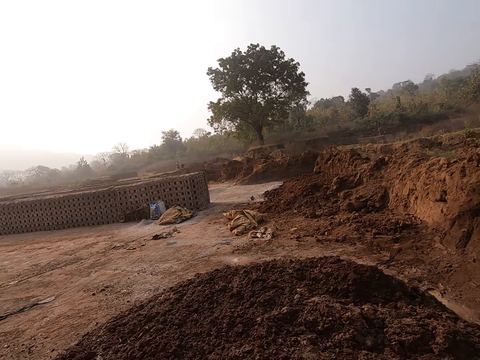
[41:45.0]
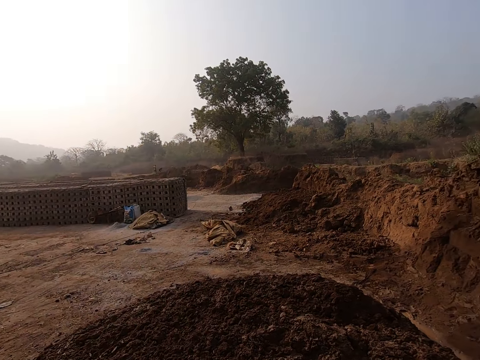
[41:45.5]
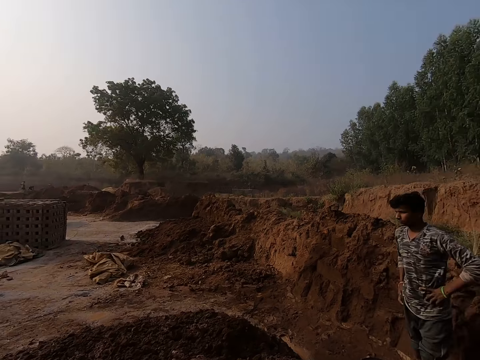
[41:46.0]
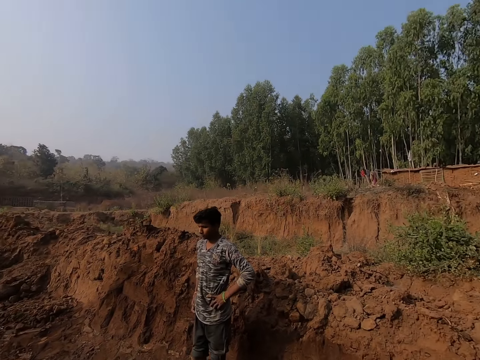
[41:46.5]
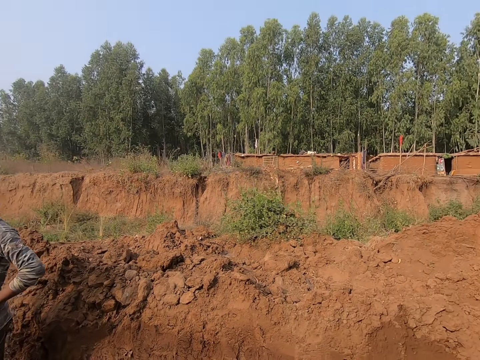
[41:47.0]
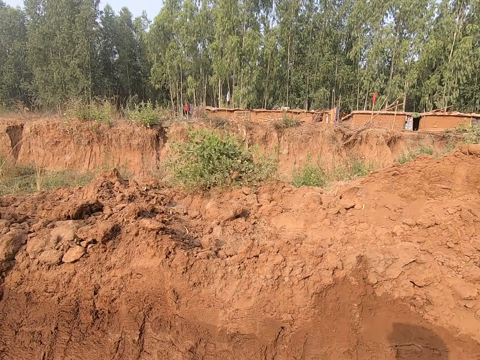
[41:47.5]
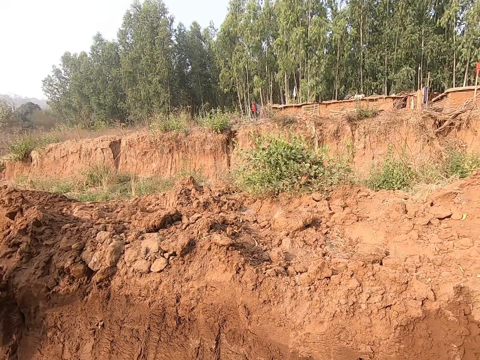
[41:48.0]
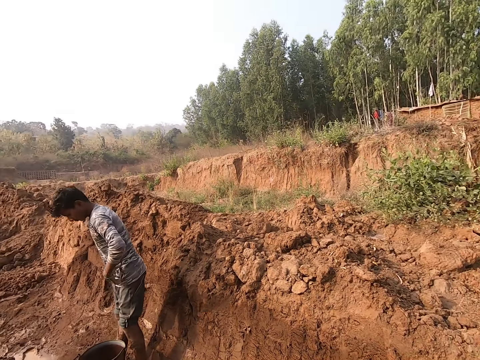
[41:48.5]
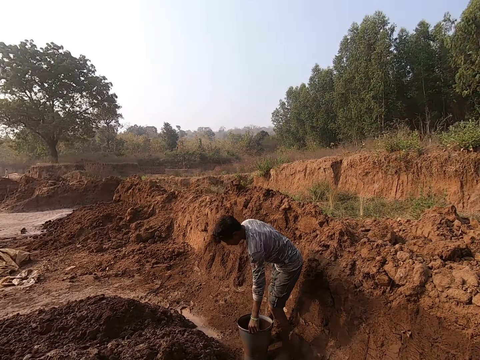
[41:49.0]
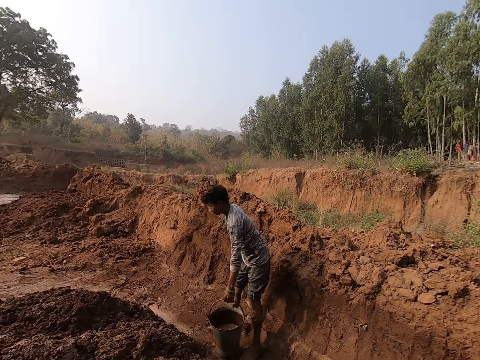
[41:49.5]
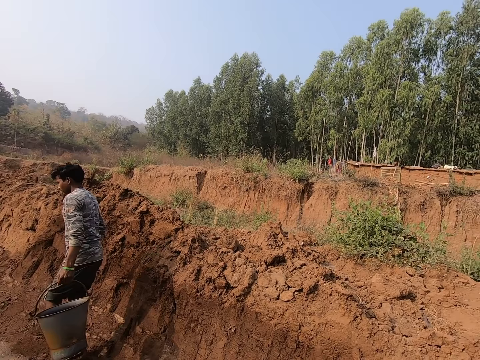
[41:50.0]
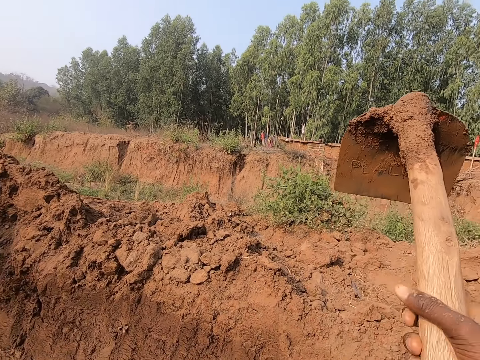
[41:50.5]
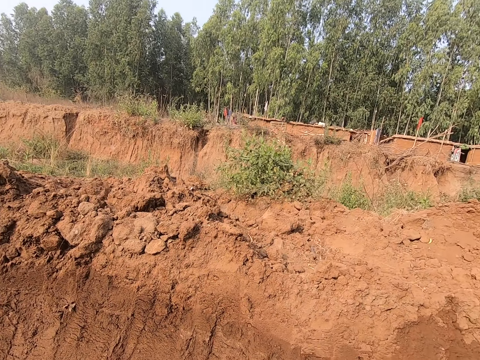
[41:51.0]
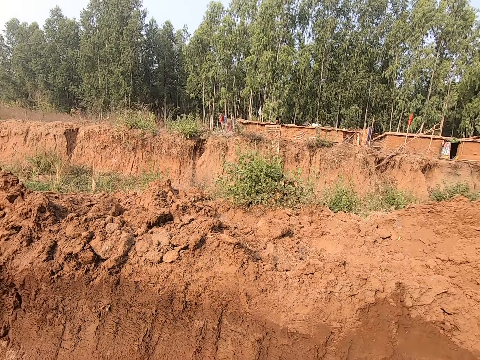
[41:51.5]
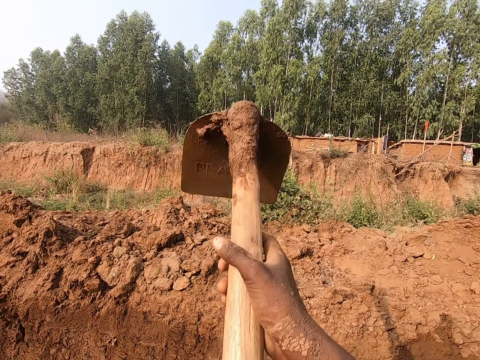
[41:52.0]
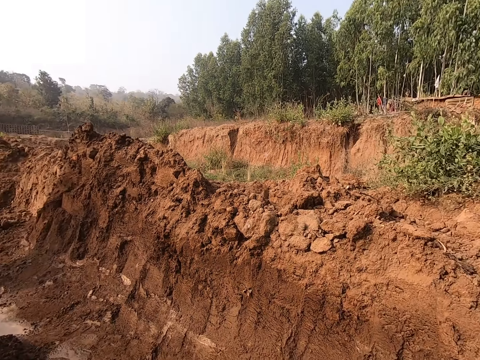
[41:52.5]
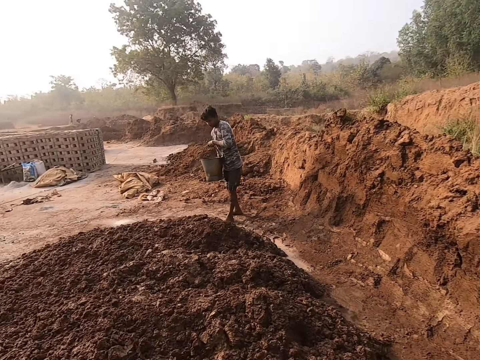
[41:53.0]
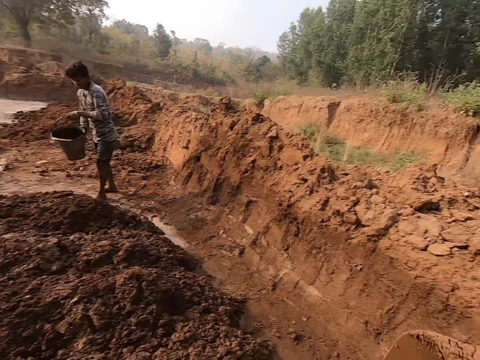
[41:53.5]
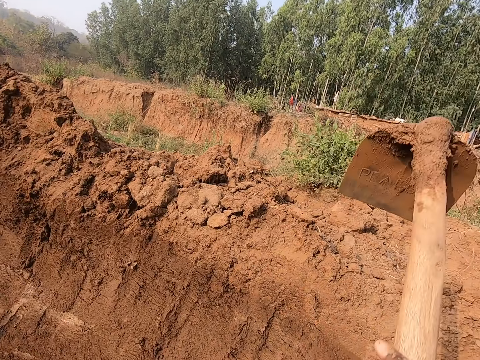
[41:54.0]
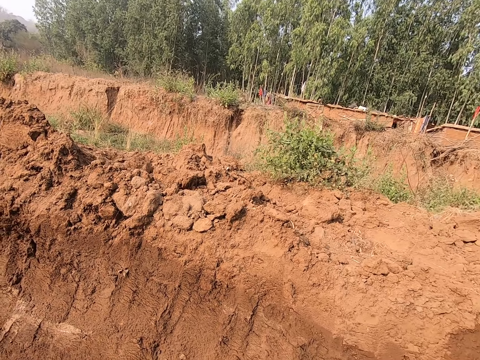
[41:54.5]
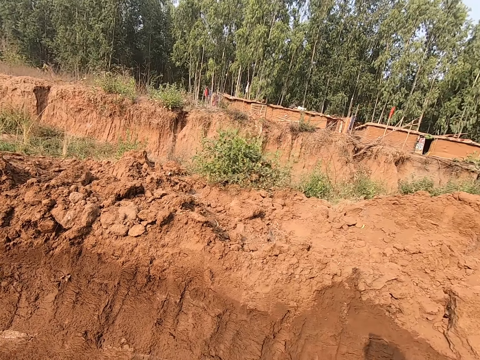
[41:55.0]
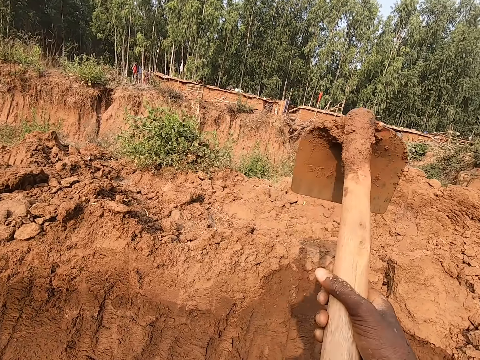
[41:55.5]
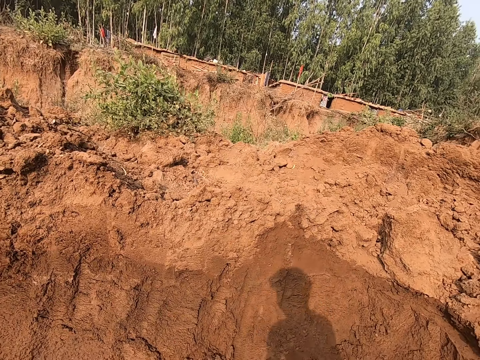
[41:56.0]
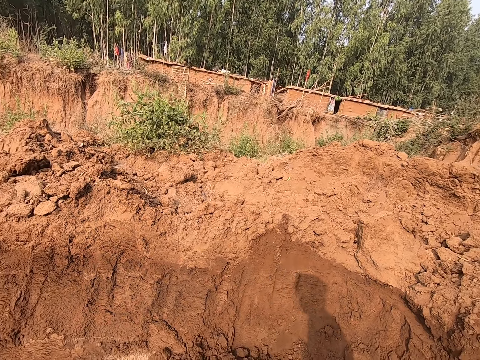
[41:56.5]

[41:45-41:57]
The camera wearer looks around the area. A man picks up a bucket on the ground with his left hand. The camera wearer takes the bucket on the ground. They dig the ground with a hoe in both hands.

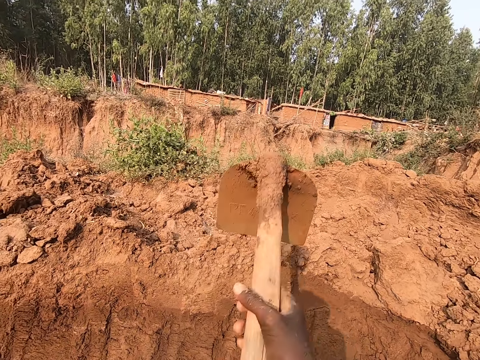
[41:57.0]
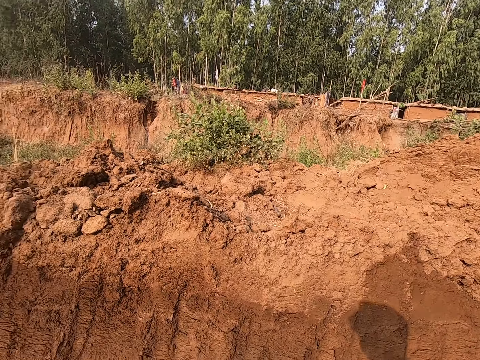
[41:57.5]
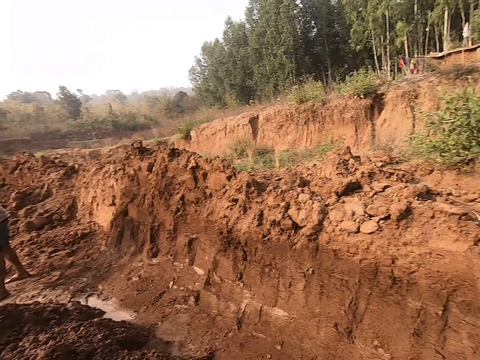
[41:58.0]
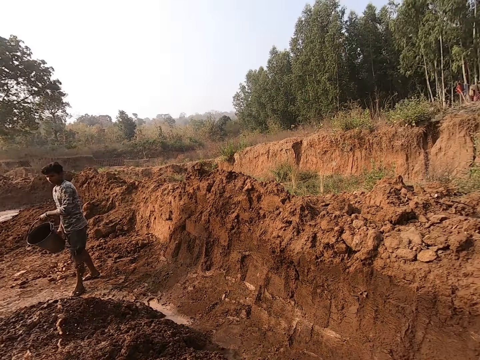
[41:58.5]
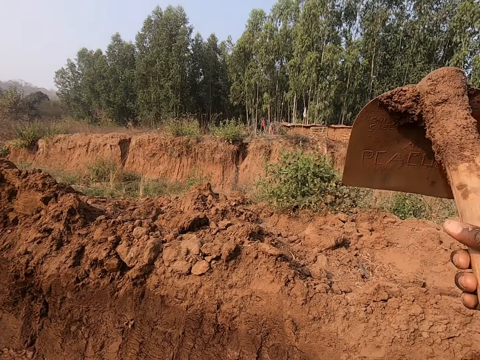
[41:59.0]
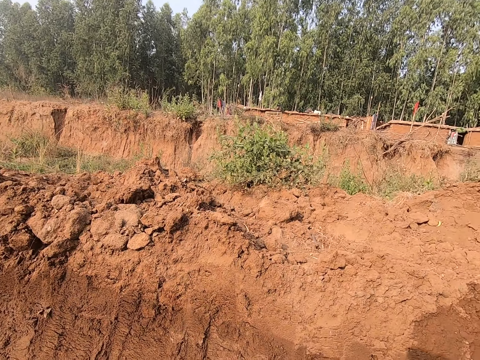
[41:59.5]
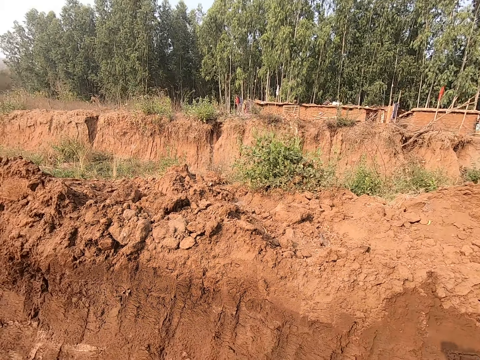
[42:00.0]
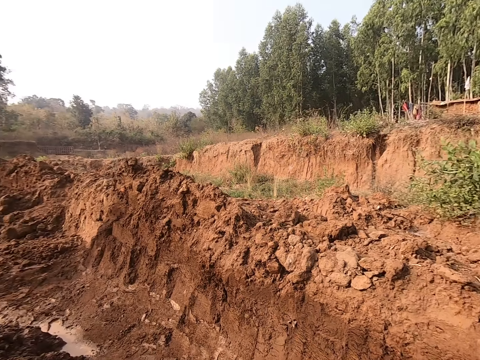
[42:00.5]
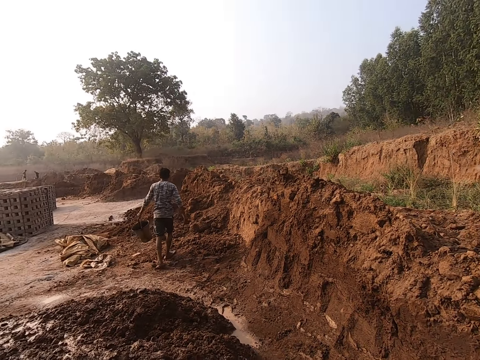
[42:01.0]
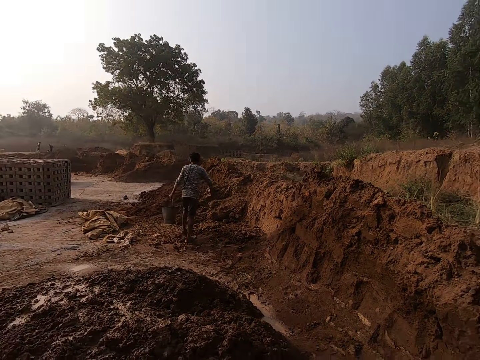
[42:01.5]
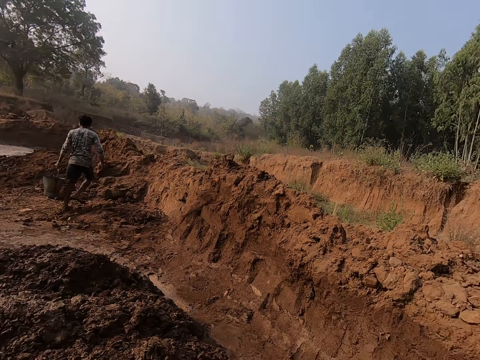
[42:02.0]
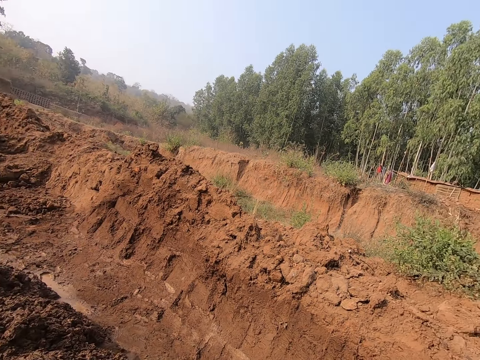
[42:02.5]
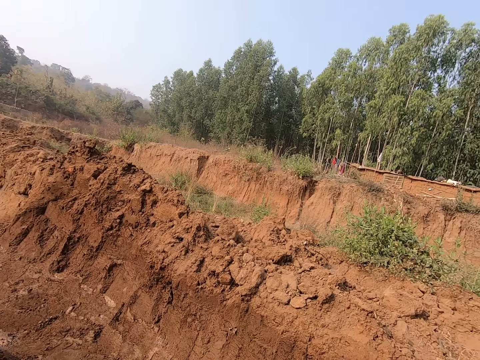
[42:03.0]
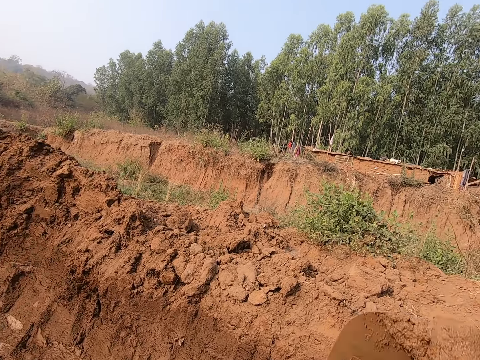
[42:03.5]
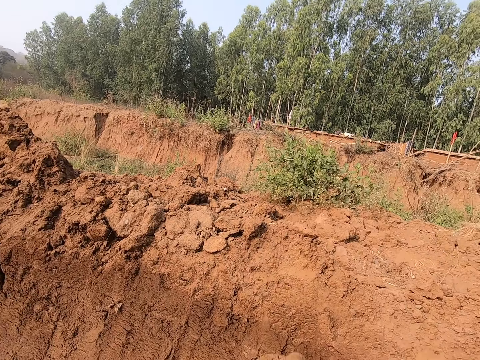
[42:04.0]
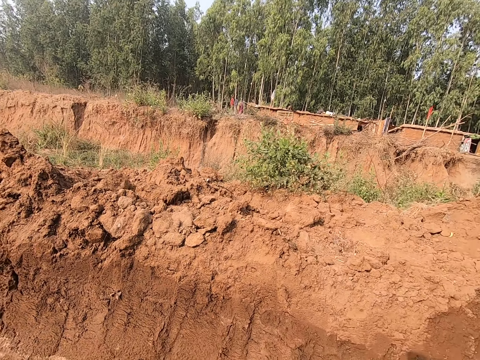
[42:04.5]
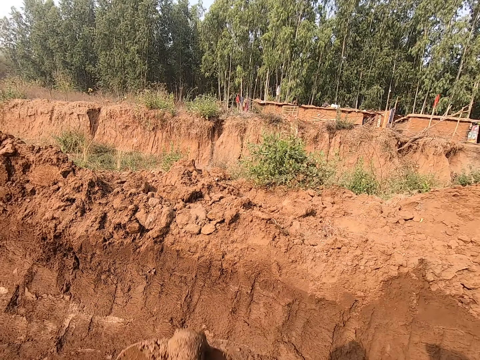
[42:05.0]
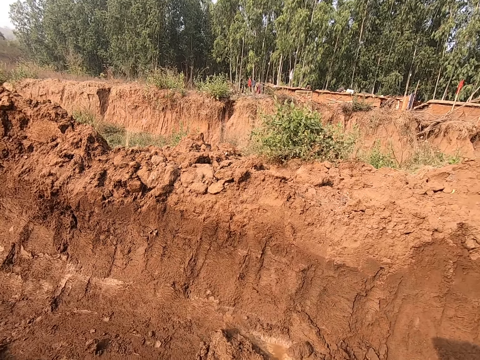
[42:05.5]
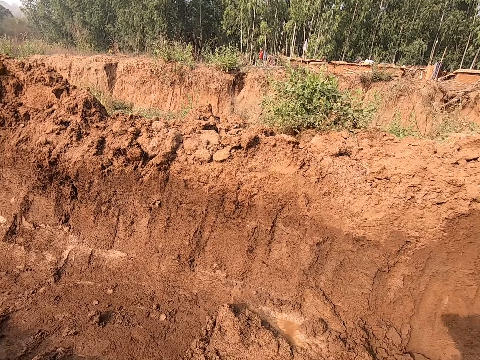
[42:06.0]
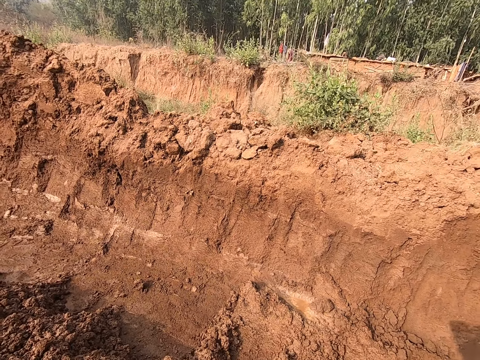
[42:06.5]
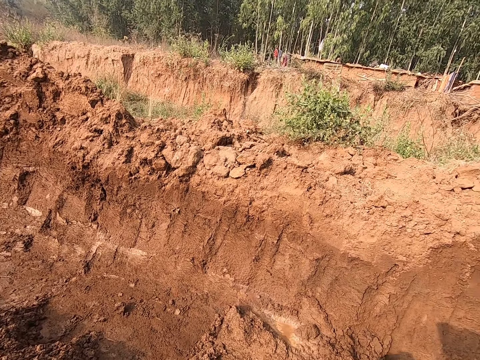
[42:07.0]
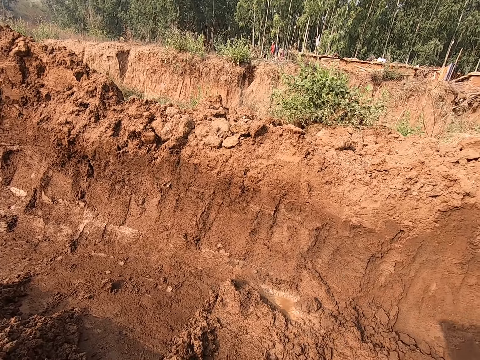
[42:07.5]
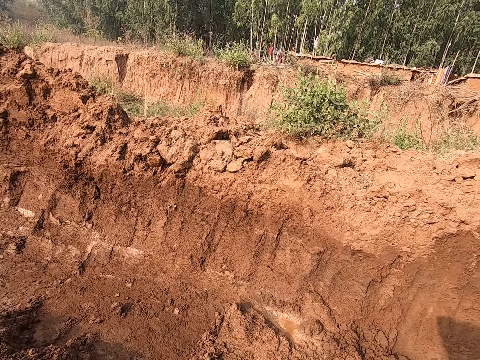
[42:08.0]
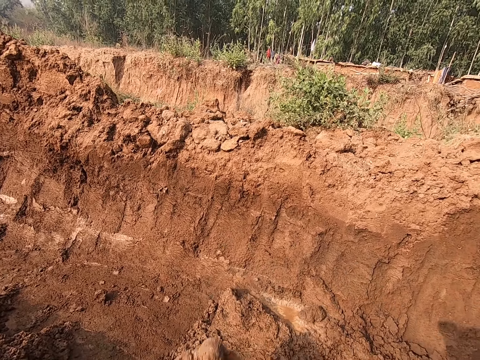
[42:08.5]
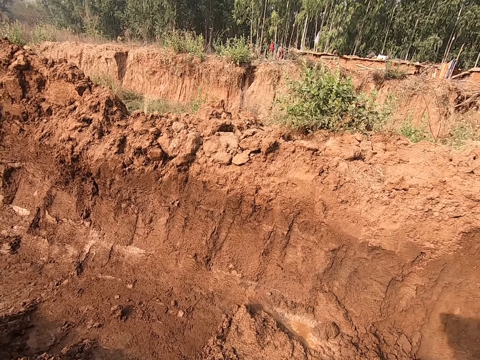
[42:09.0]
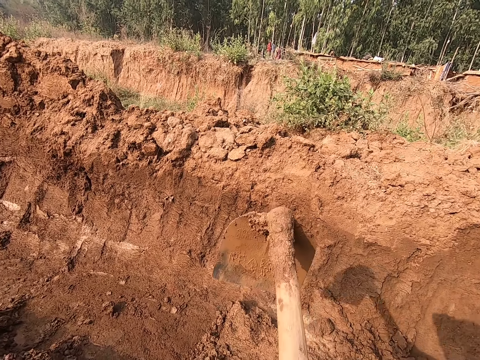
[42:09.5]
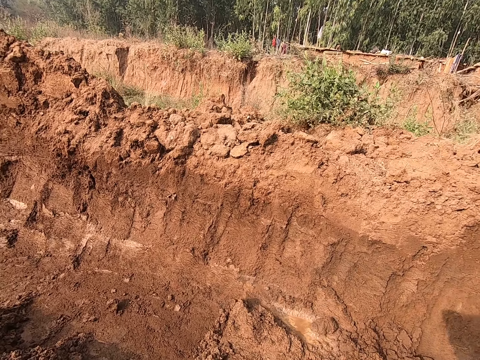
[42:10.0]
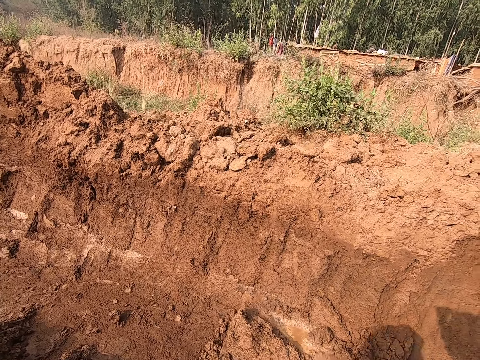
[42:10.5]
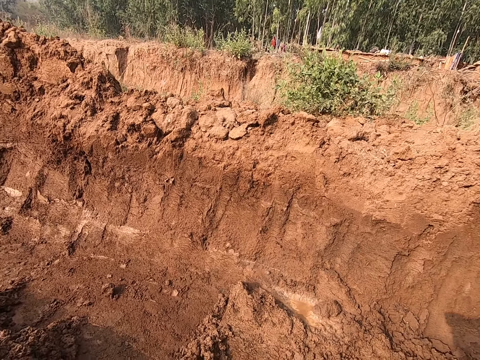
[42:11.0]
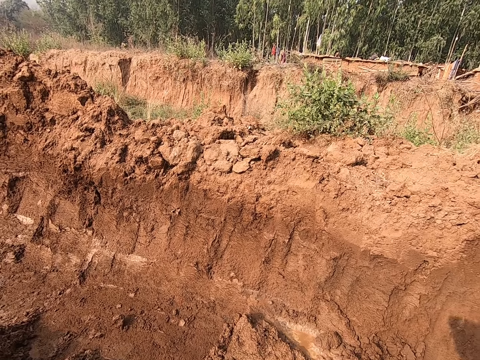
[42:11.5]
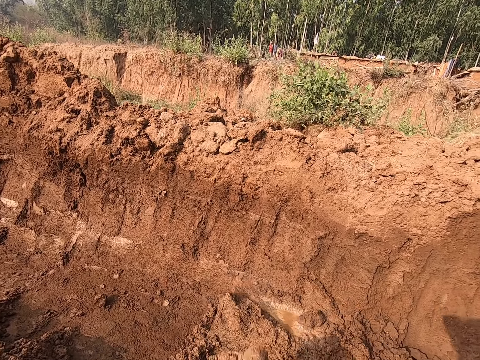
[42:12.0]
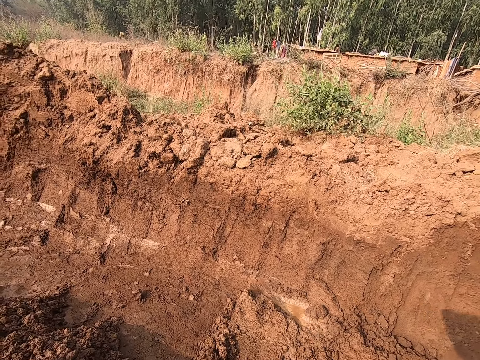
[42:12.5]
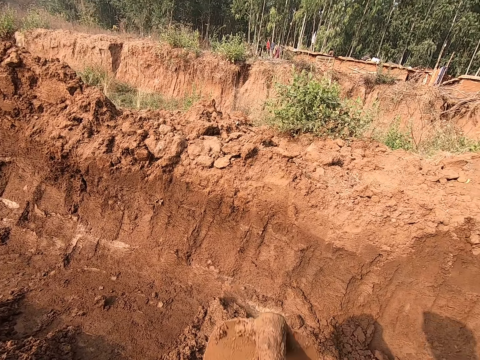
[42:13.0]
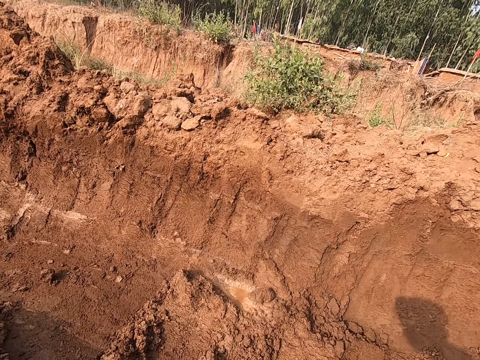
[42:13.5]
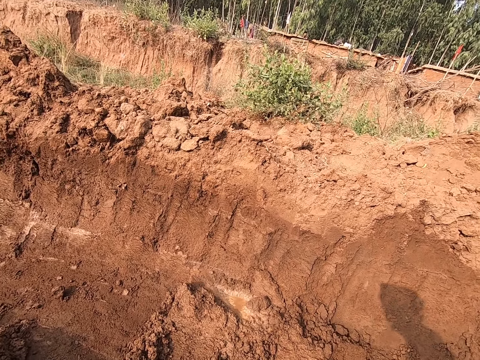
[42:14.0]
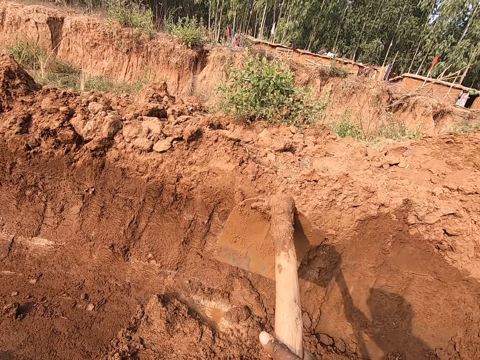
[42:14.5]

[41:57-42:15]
A man pours water on the ground from the bucket in both hands. The camera wearer digs the ground with the hoe in both hands. They look around the area. They dig again.
